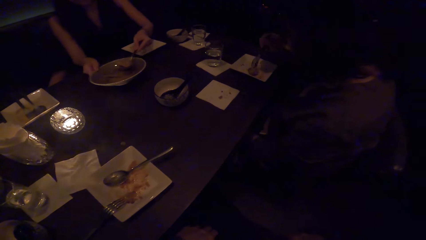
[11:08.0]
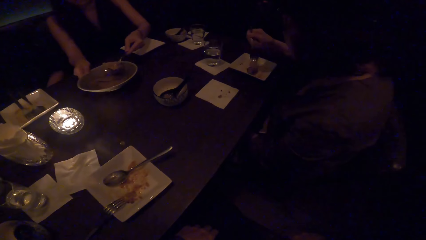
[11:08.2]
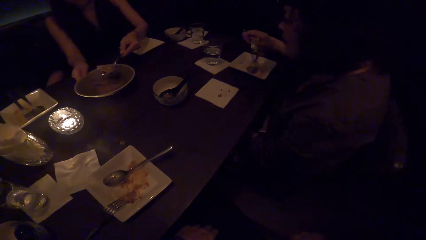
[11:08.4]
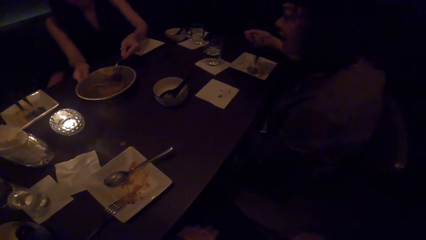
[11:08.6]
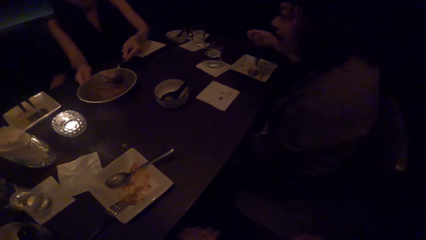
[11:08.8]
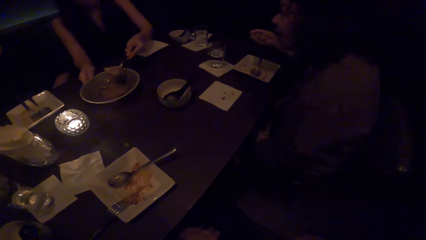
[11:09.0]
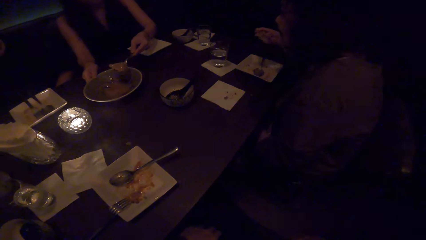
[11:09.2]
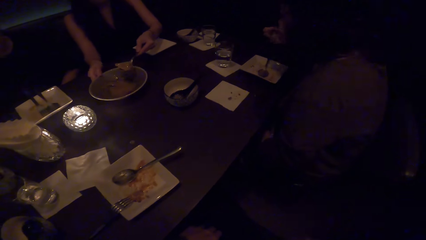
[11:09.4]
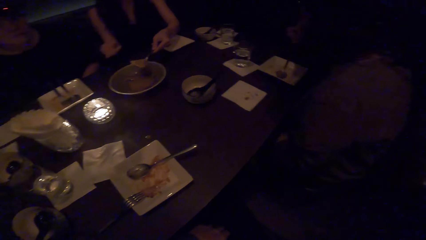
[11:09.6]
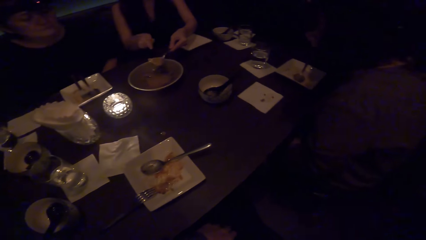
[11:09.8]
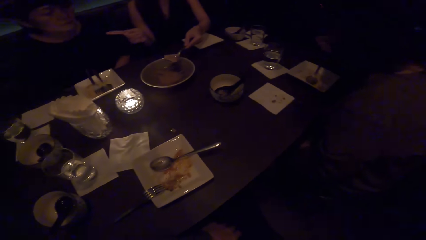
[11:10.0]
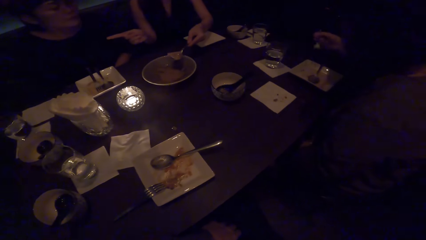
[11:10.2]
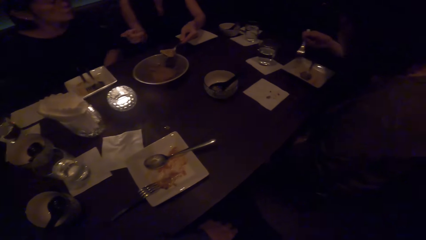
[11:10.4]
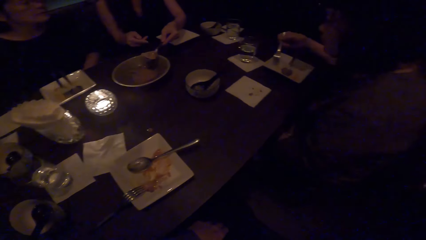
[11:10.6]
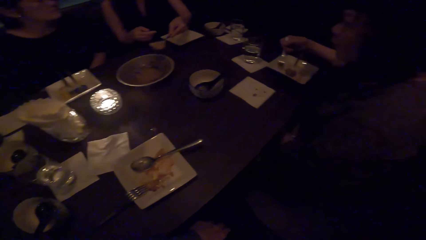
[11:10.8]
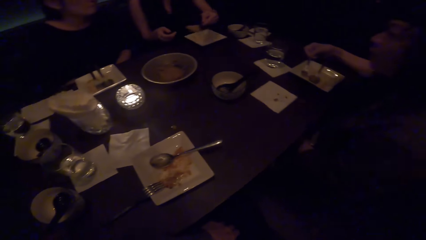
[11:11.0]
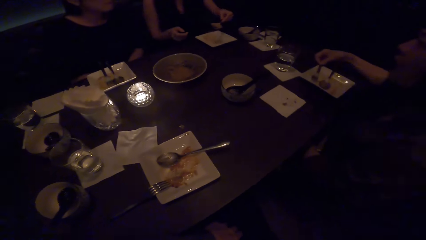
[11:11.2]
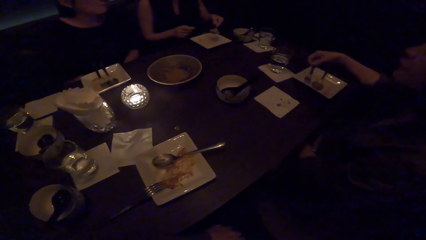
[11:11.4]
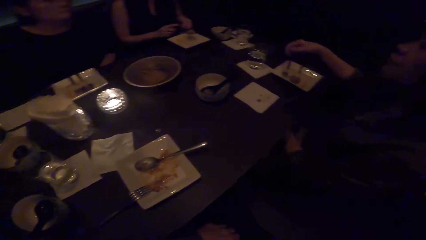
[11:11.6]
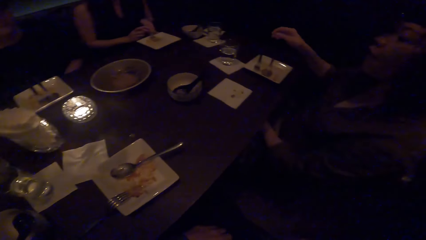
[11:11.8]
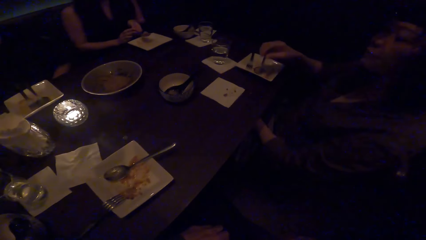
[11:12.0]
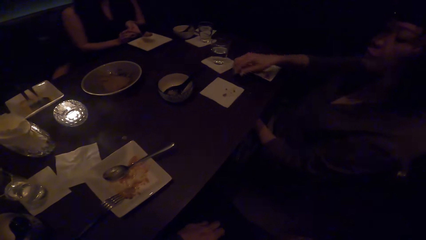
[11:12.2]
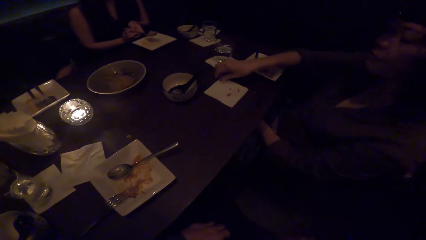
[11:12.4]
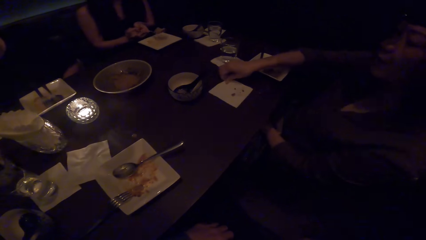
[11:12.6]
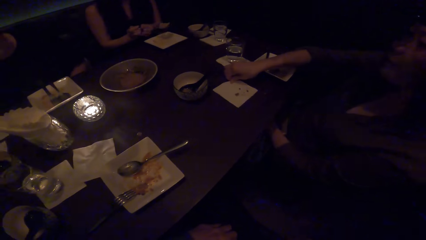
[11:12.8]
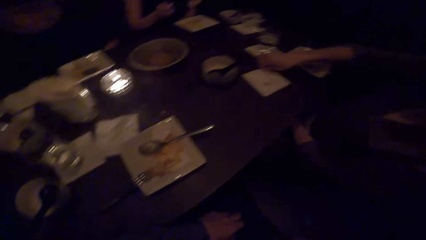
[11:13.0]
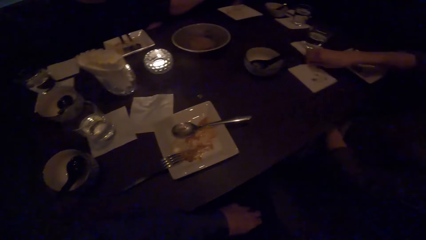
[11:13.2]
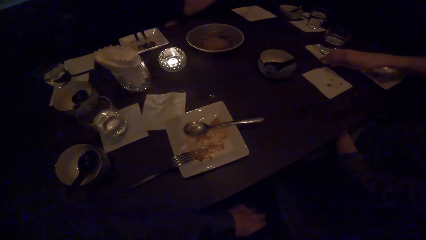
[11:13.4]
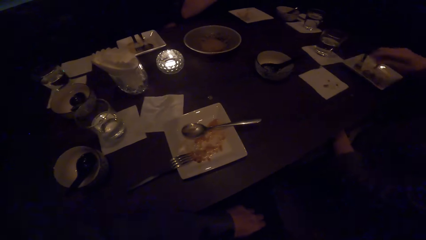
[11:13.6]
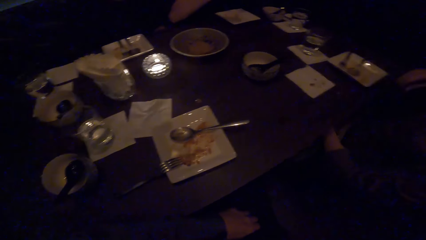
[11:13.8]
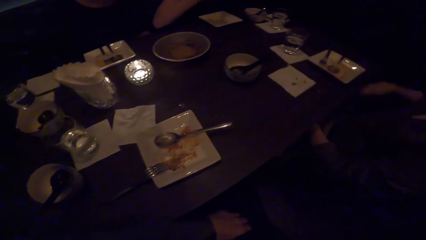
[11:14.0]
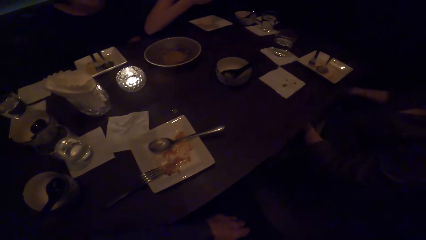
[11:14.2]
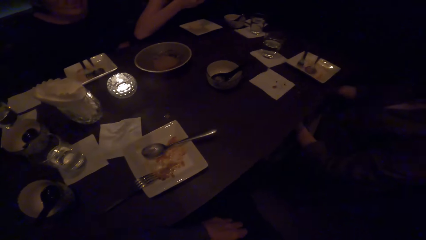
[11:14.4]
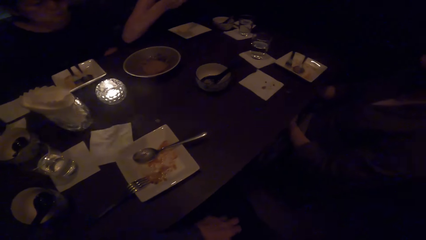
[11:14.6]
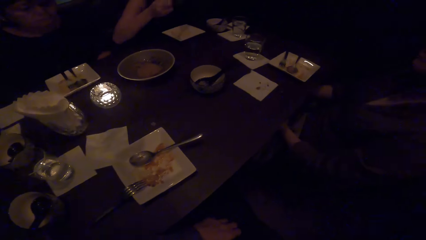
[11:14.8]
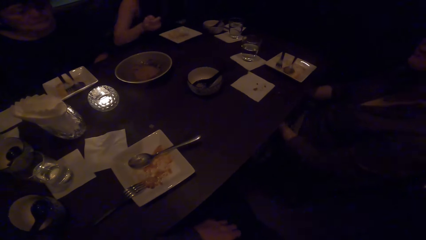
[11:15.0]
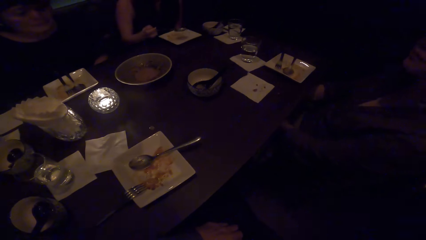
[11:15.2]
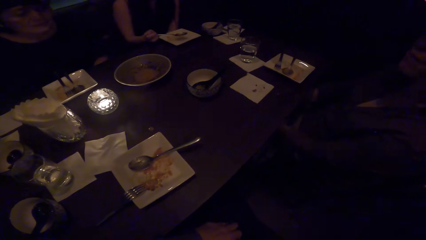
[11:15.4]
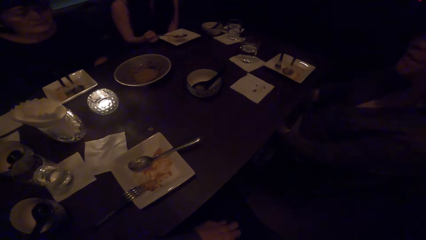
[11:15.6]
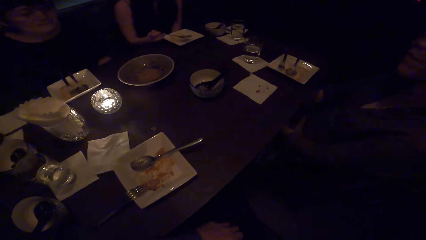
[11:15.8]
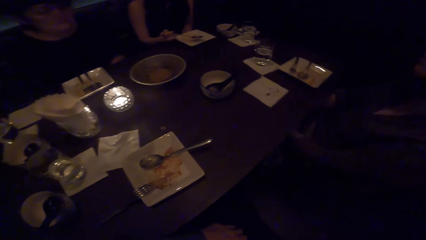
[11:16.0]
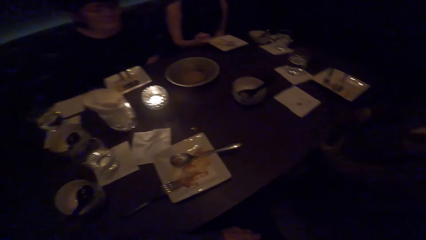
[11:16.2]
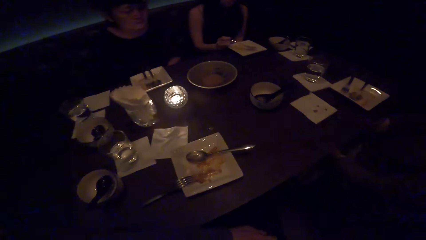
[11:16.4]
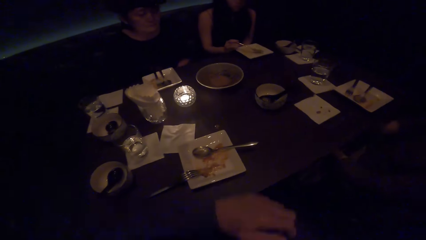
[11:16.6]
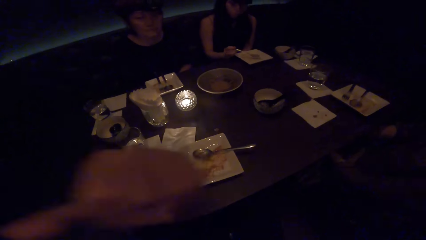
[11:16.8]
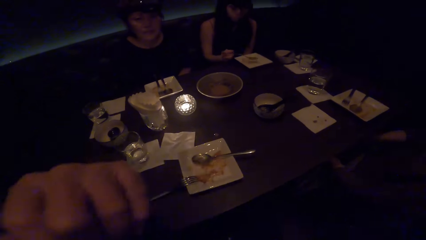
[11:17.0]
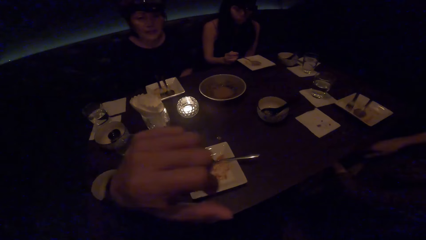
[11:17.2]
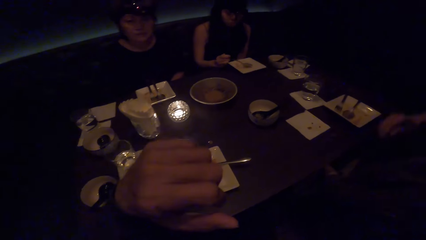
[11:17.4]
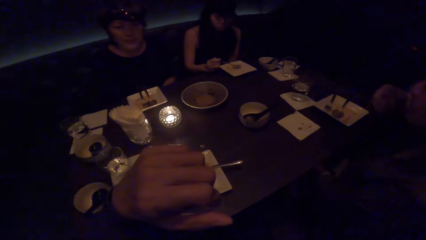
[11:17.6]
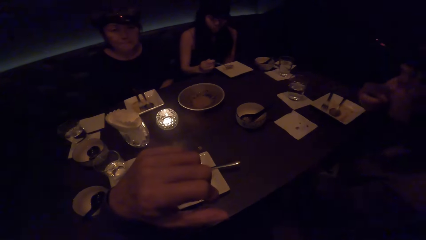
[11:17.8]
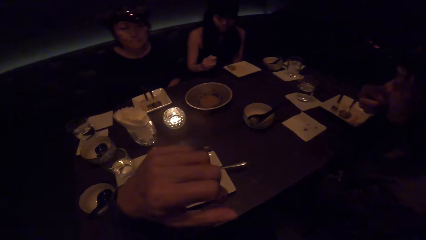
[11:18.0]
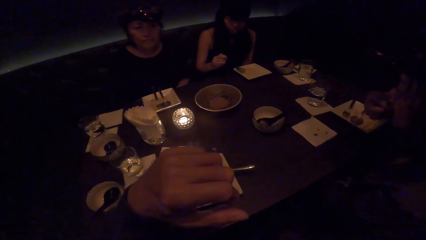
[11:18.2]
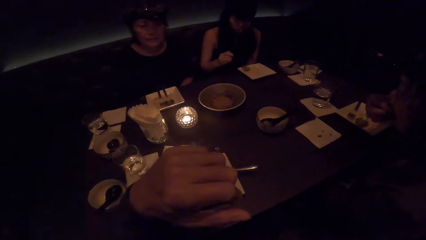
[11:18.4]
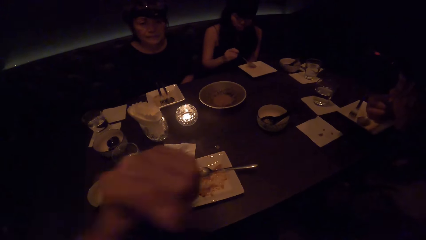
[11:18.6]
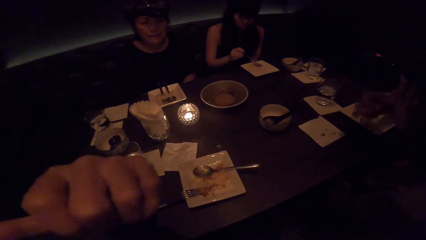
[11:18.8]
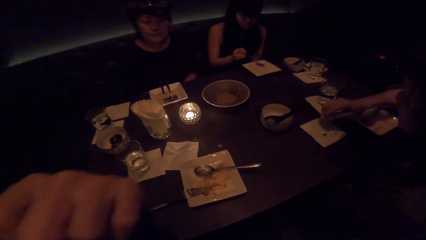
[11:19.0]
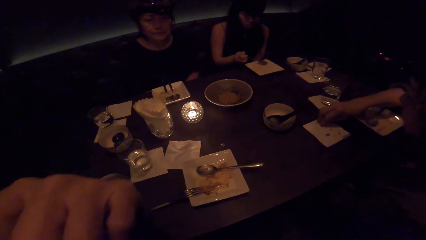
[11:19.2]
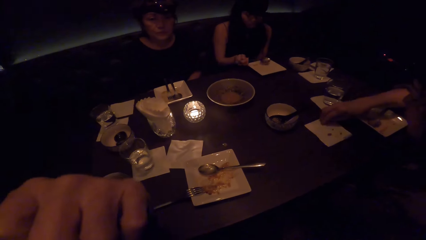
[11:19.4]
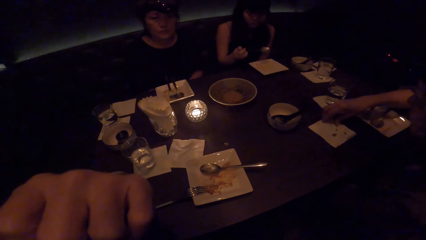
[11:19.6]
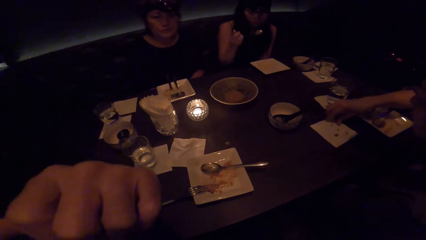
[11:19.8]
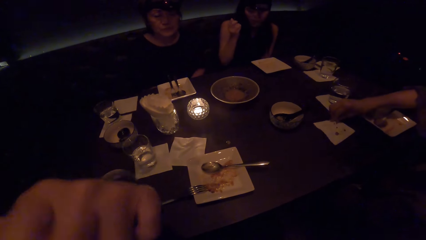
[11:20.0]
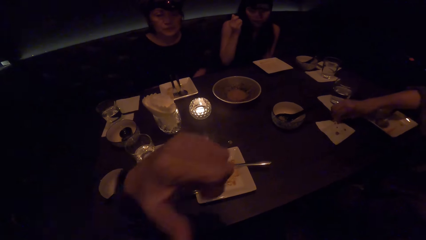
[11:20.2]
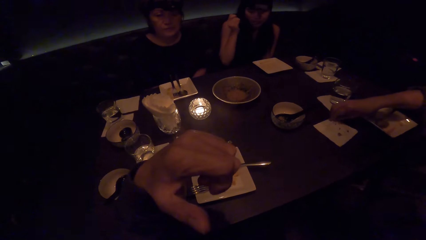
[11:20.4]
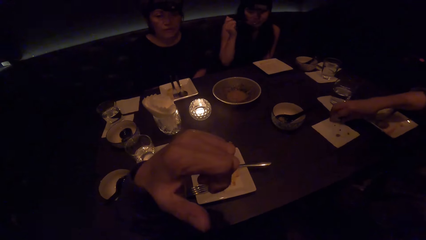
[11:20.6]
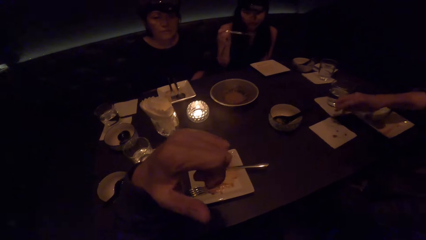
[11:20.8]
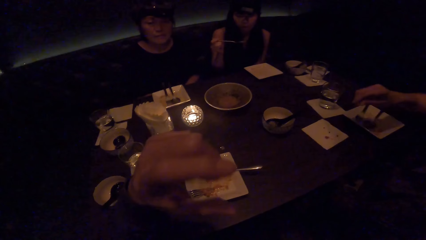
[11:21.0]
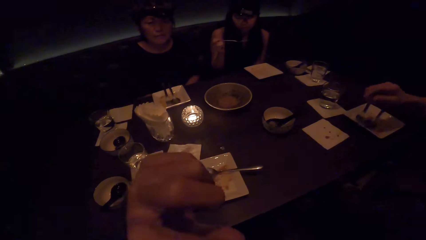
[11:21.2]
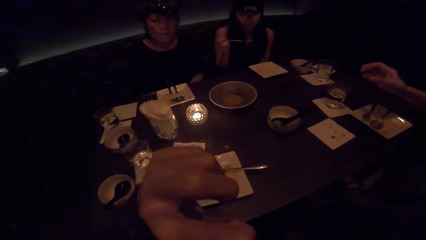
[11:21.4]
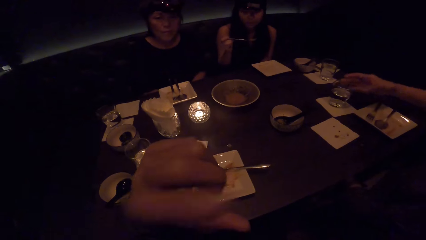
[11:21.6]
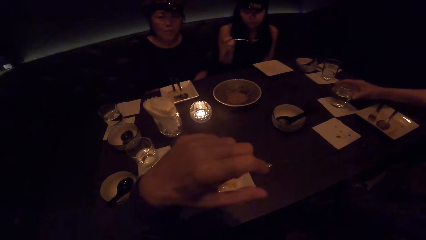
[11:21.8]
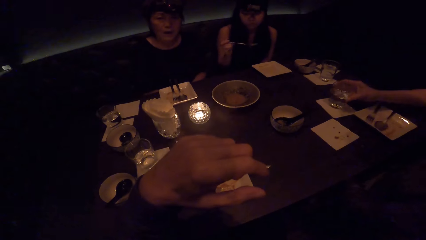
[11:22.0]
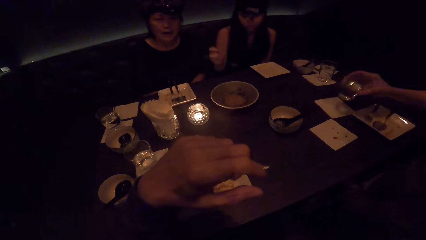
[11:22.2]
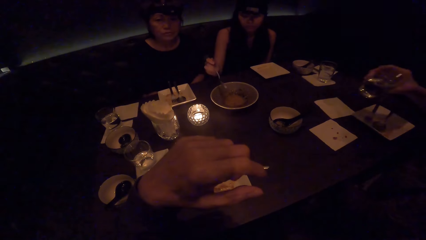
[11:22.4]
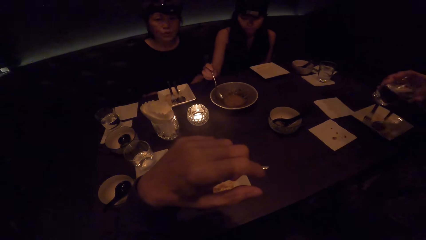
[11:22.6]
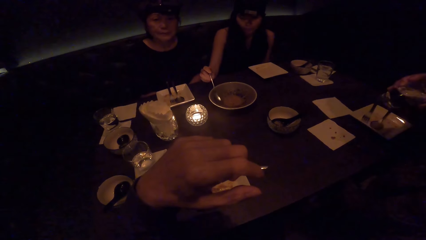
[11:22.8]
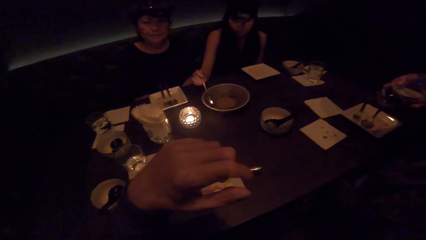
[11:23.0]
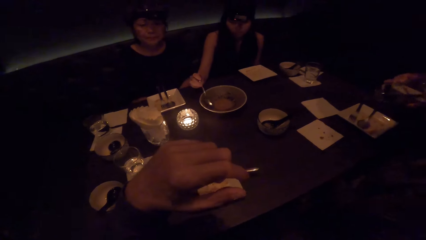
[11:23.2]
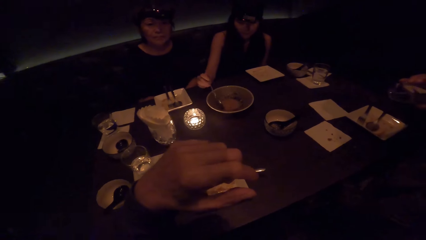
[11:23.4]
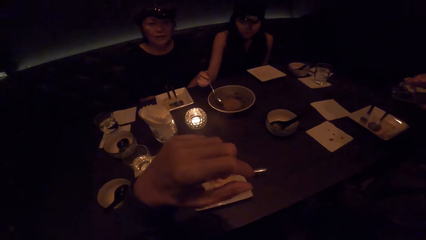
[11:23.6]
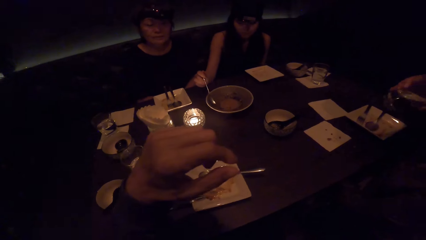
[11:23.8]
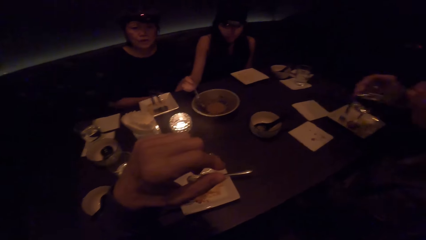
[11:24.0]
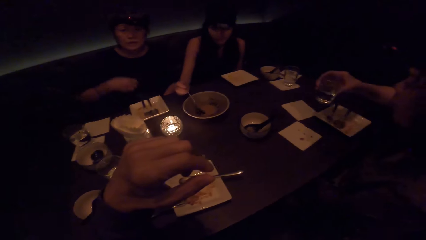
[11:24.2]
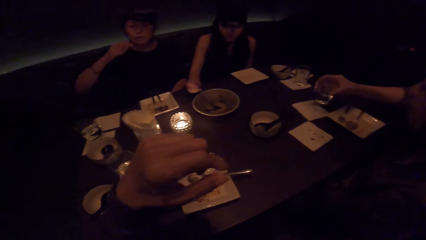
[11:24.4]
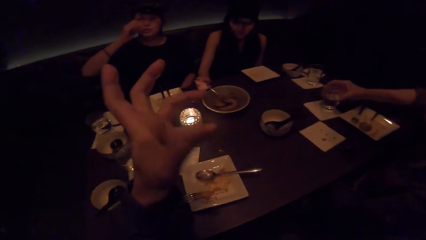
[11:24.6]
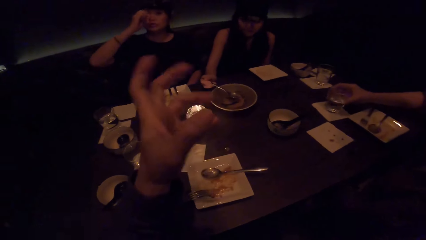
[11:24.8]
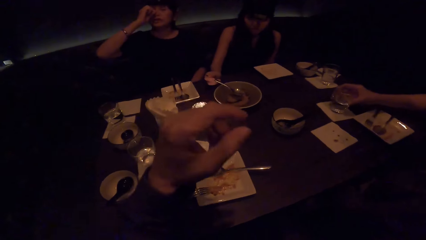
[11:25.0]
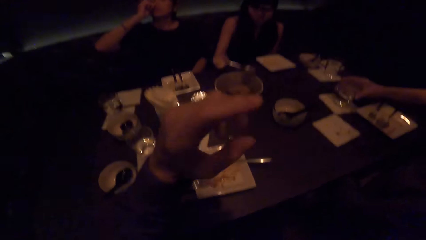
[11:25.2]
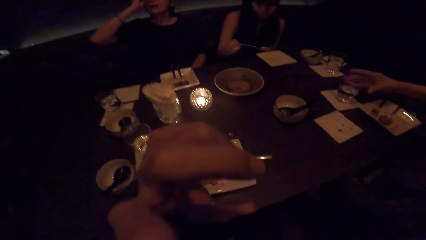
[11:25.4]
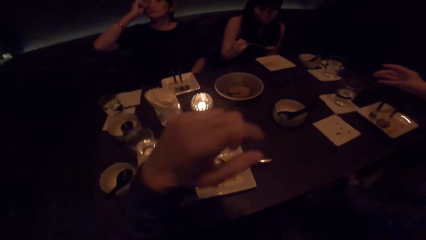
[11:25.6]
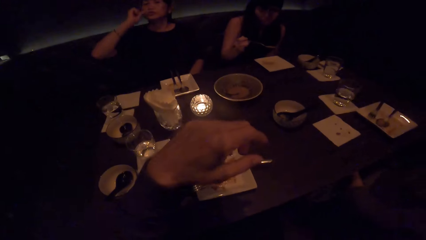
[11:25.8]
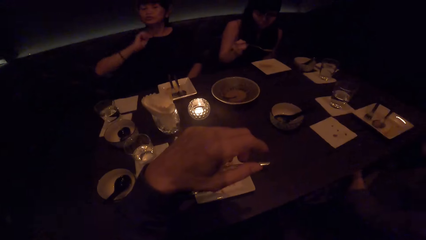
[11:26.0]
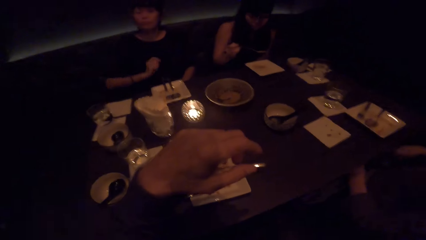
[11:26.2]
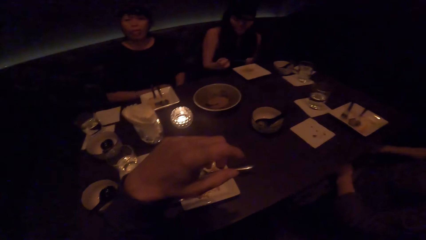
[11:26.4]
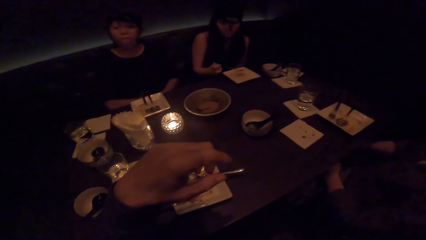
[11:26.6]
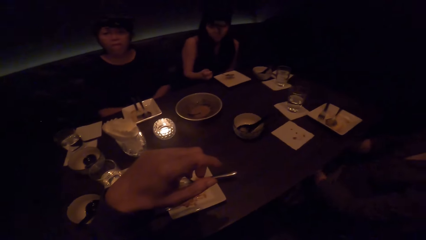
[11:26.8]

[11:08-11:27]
A woman scoops soup. Another woman eats. The first woman moves her hands. The other woman touches the napkin. The first woman eats. The camera wearer moves the hand. They speak to a person.
